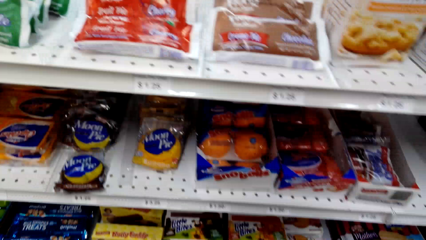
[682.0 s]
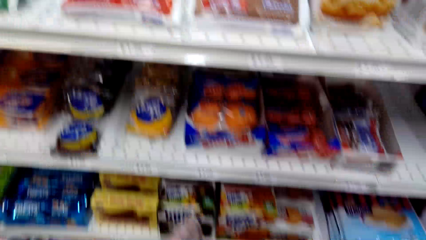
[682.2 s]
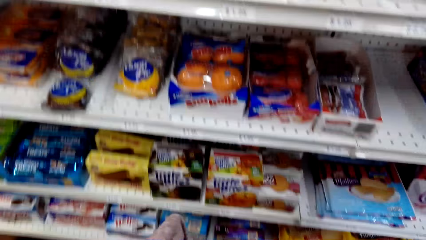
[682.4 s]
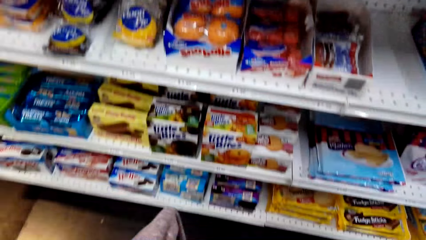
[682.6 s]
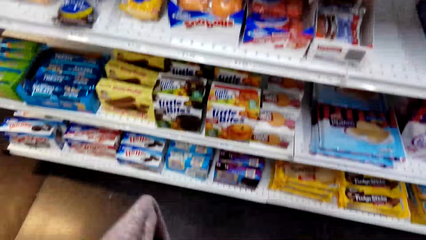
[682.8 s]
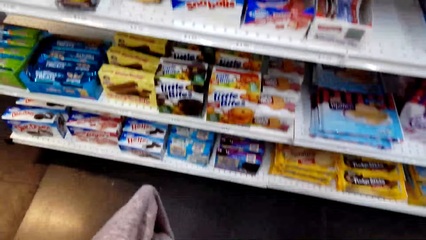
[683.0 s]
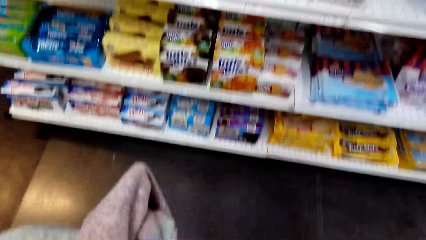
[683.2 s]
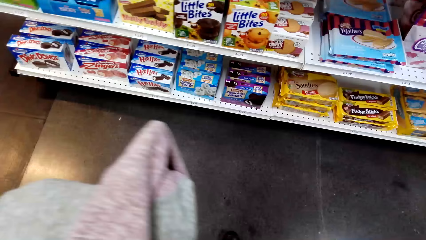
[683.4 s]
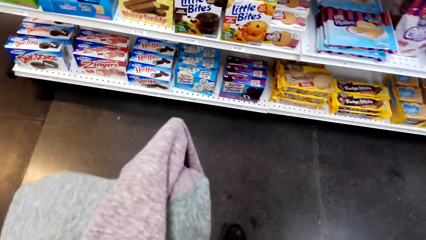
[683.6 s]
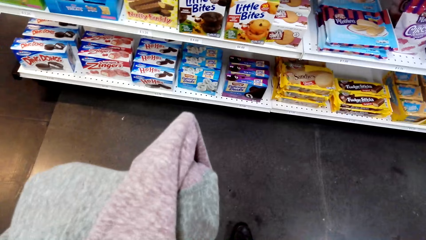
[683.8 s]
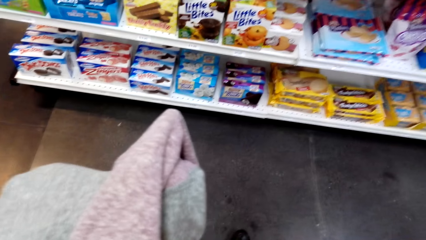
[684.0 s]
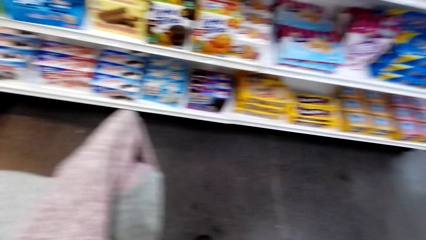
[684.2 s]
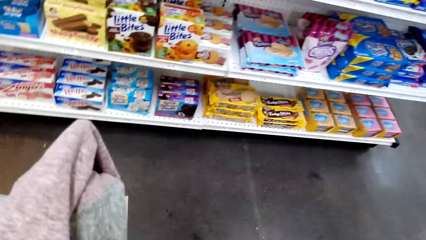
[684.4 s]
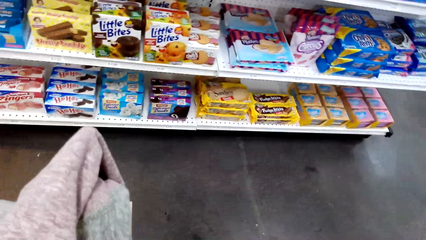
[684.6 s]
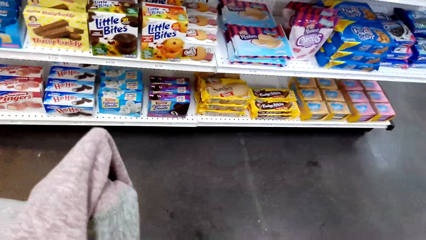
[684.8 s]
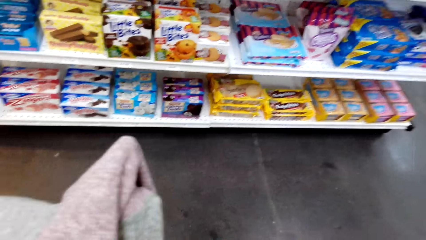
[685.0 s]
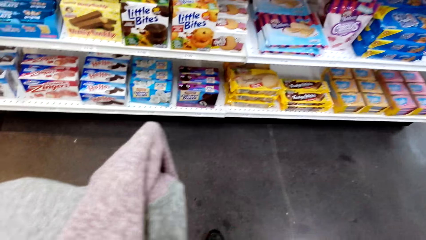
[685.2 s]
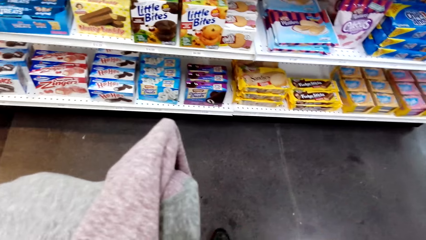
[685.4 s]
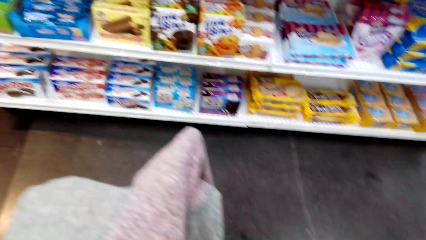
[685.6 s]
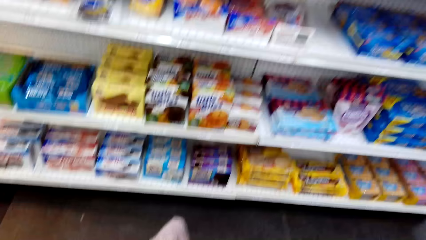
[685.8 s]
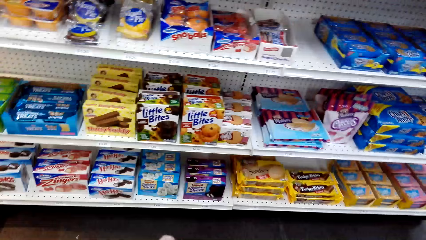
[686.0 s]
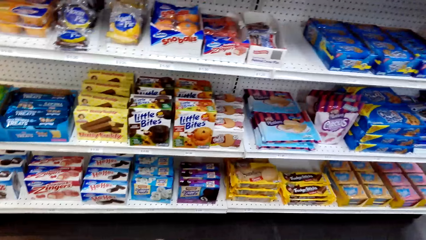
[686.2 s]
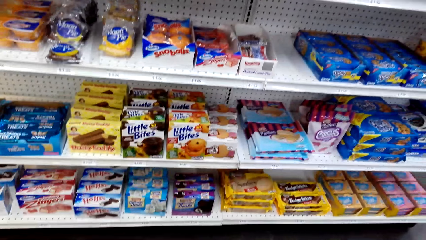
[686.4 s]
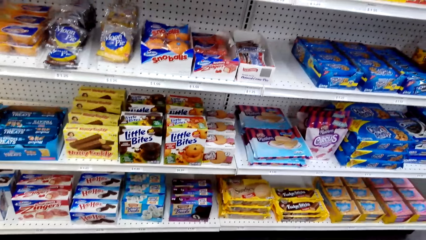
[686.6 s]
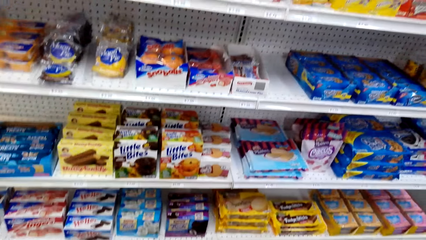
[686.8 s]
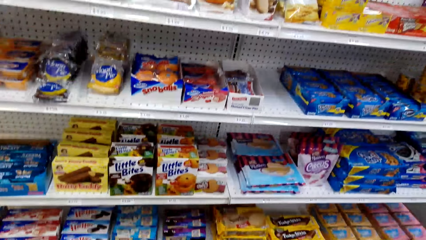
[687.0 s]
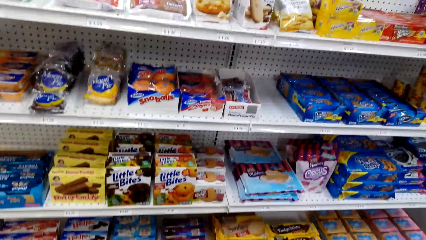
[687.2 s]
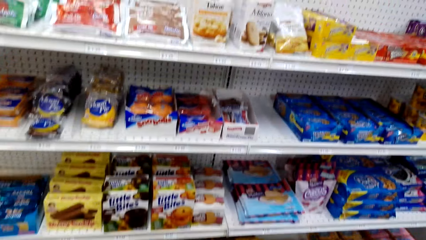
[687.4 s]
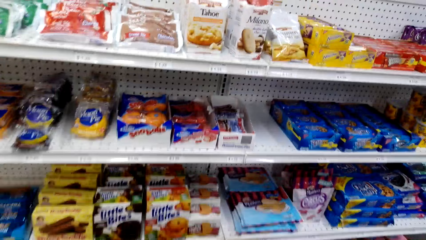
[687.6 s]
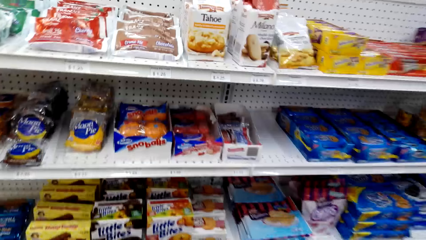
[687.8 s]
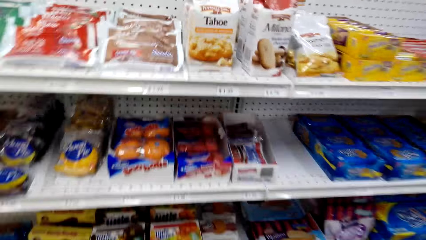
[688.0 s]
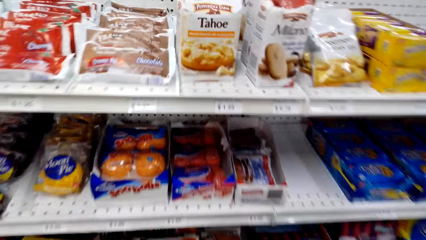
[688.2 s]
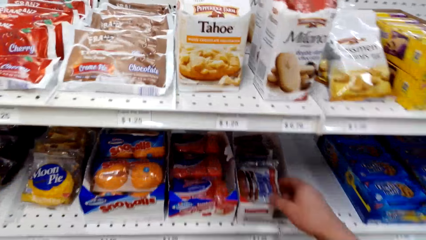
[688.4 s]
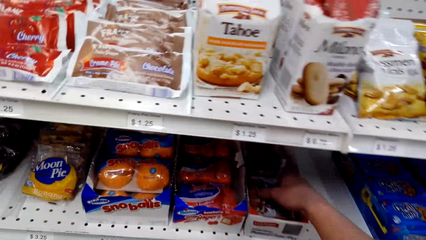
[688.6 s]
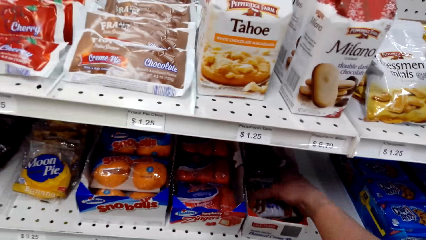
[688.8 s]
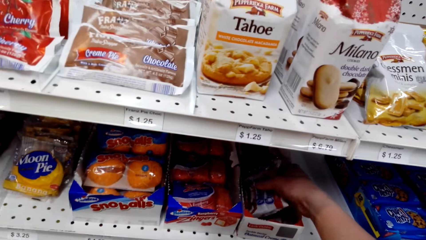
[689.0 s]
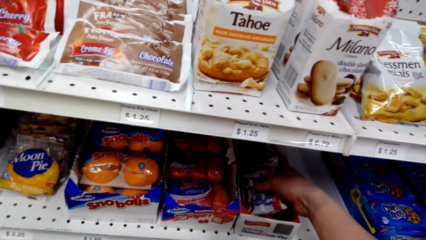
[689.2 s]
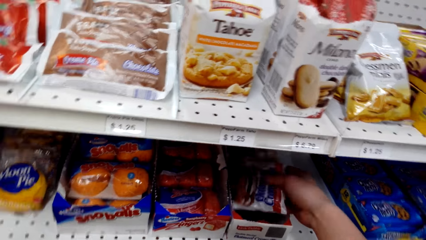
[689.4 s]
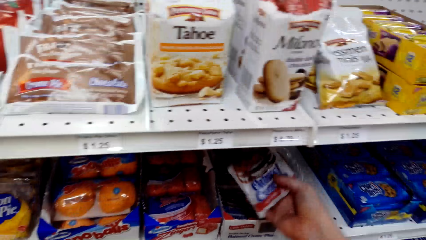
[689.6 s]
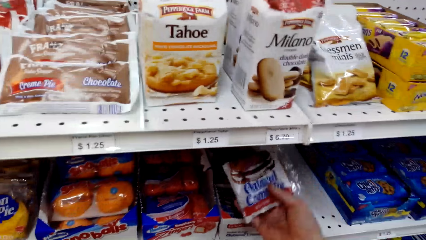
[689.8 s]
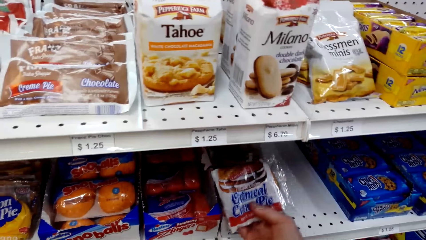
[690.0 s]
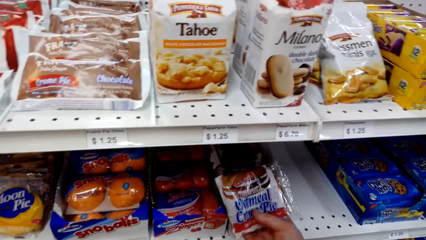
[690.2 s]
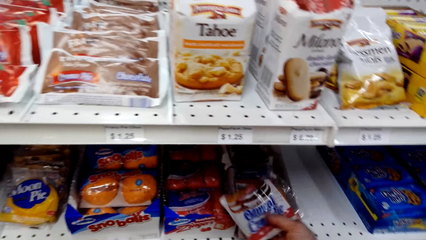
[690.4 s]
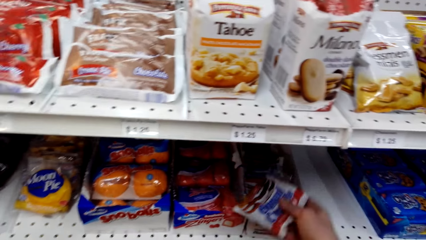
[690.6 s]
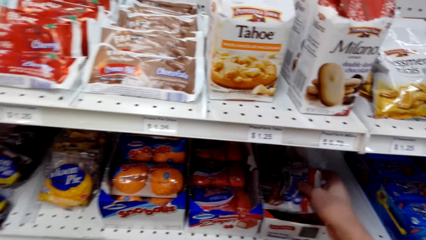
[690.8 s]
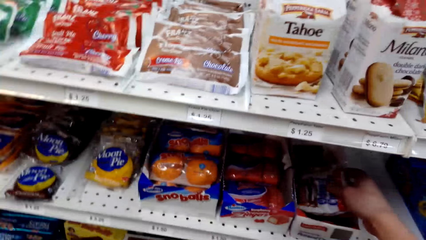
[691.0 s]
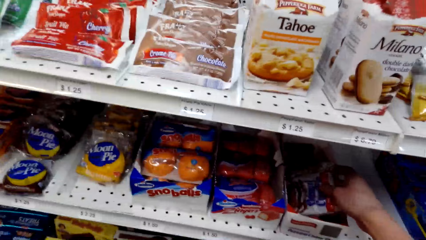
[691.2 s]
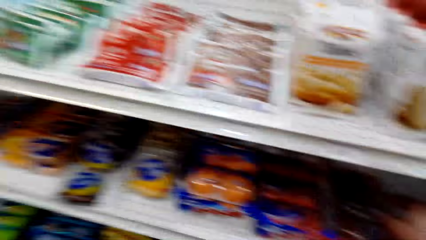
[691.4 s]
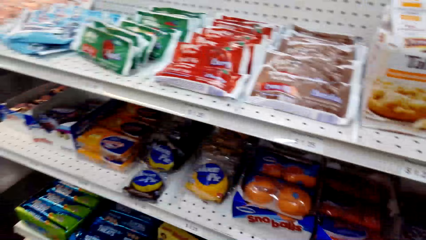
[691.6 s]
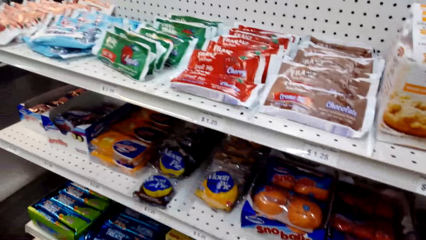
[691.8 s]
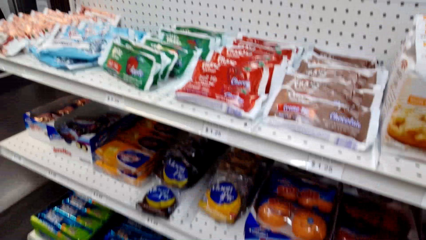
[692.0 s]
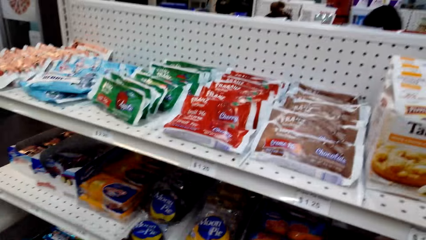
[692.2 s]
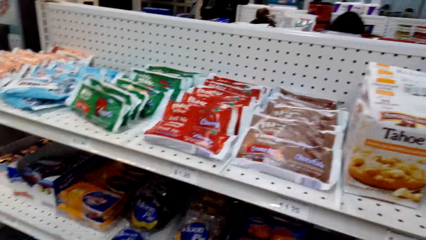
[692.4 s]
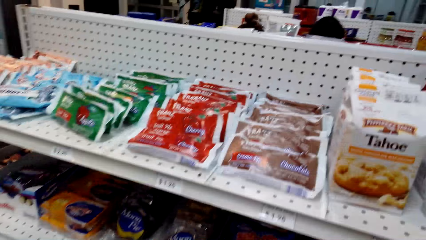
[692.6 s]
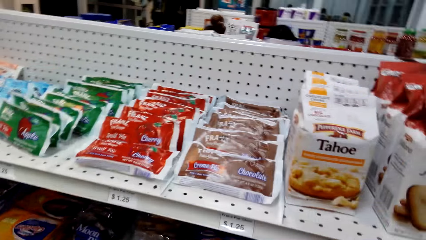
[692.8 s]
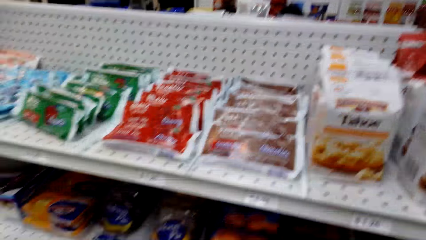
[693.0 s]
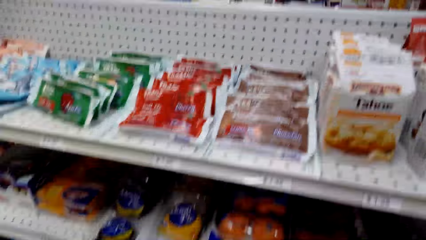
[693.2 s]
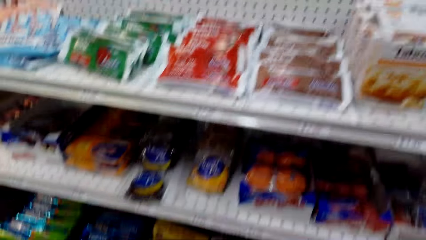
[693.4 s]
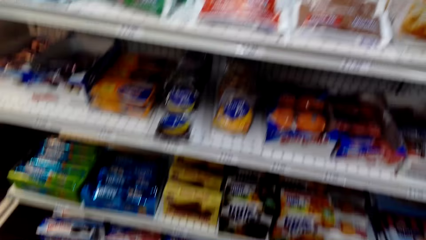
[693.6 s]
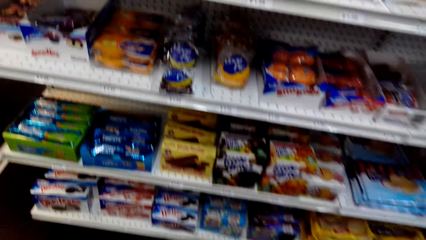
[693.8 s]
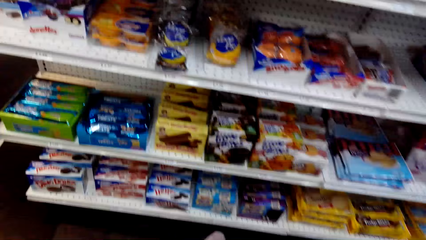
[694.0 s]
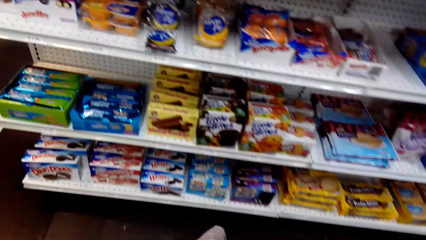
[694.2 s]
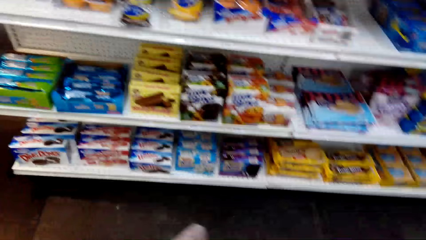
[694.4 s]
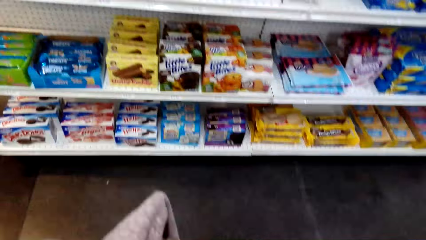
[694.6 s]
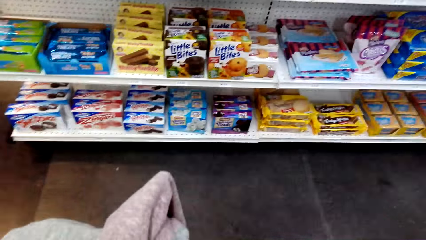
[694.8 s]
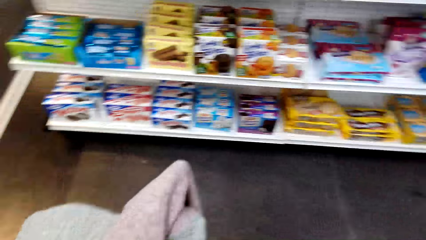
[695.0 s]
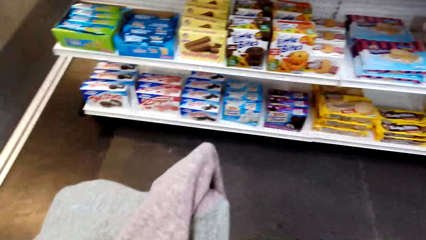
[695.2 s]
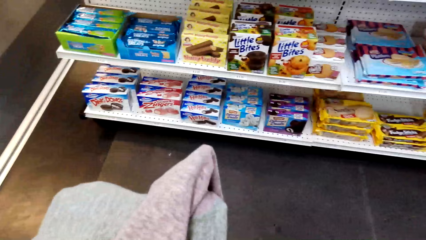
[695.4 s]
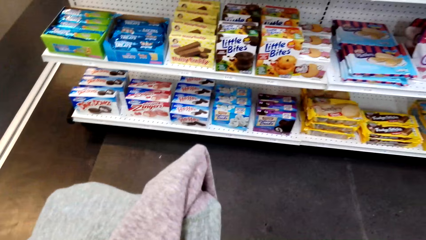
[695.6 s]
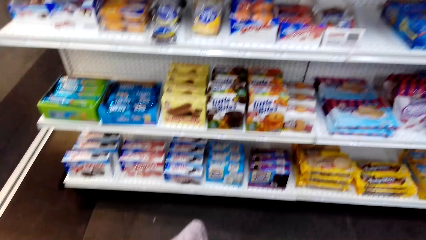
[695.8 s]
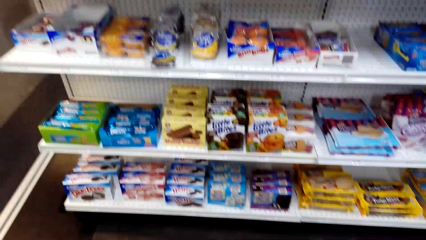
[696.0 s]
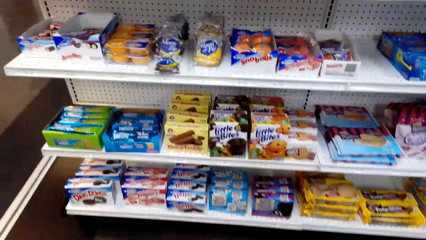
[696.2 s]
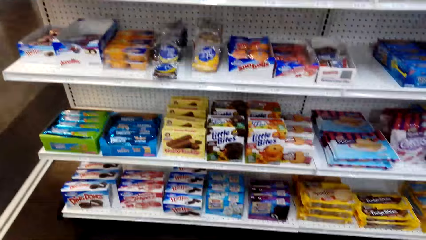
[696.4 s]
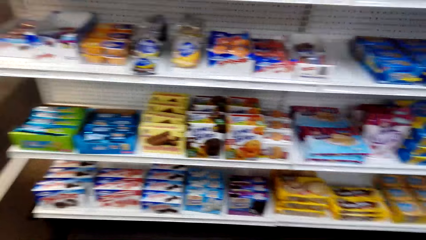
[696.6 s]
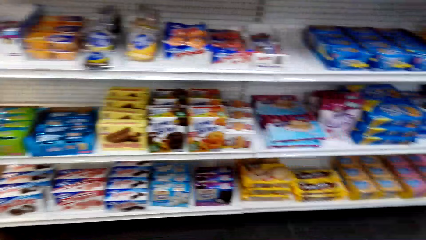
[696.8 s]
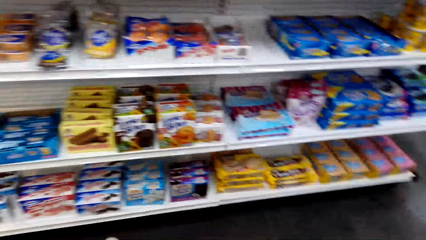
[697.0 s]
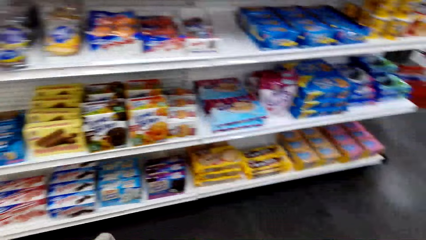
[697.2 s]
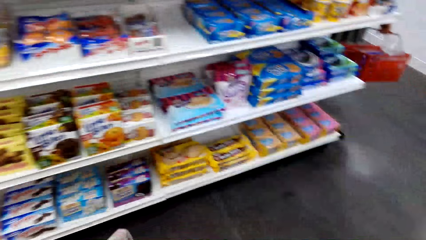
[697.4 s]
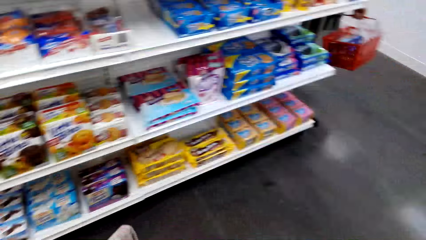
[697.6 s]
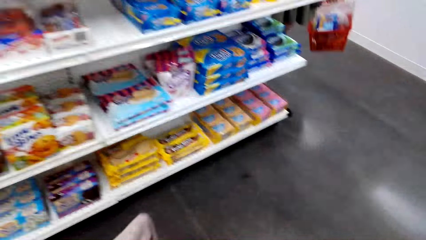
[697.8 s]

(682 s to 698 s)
The camera wearer lifts a snack from the box. They inspect the snack and place the snack in the box. They look around the food store. They look around the shelf.
